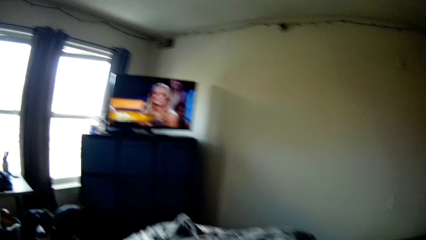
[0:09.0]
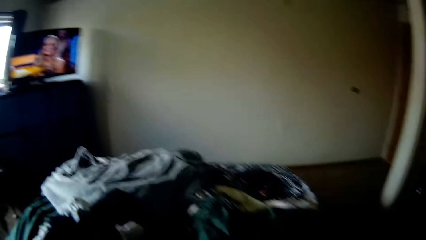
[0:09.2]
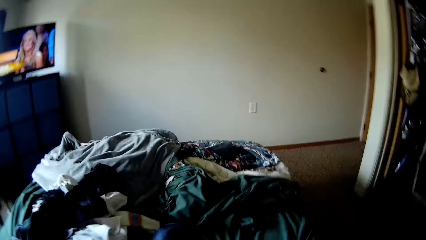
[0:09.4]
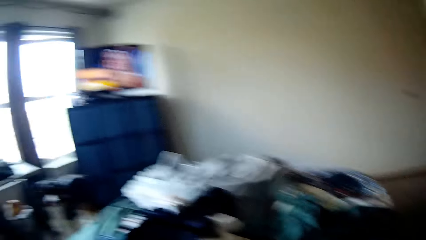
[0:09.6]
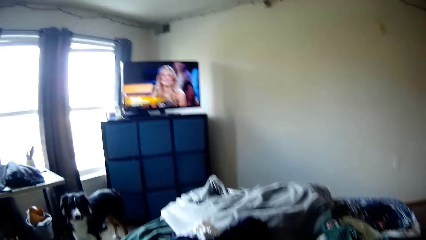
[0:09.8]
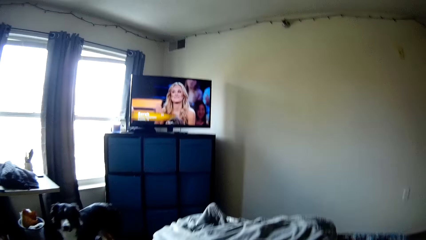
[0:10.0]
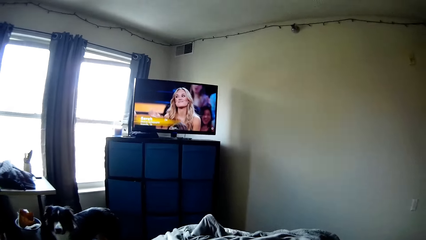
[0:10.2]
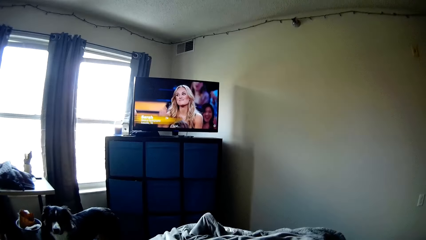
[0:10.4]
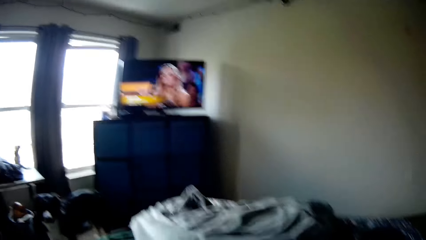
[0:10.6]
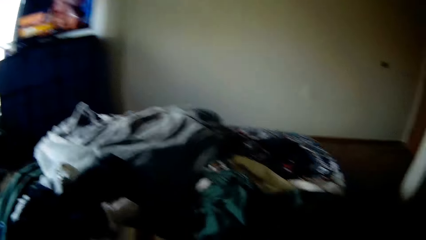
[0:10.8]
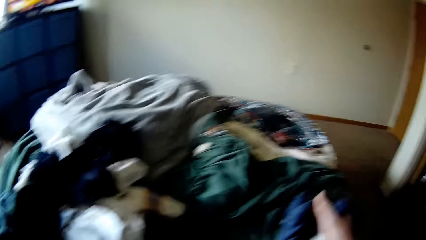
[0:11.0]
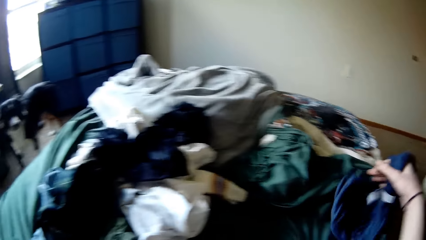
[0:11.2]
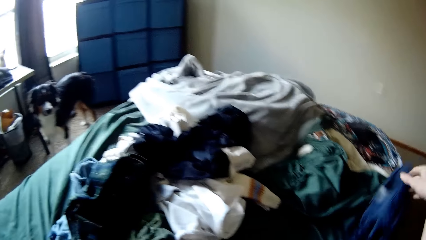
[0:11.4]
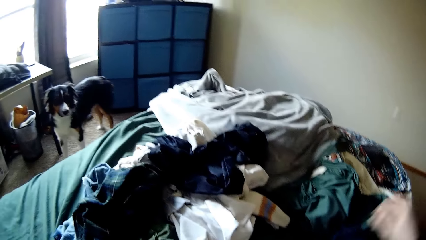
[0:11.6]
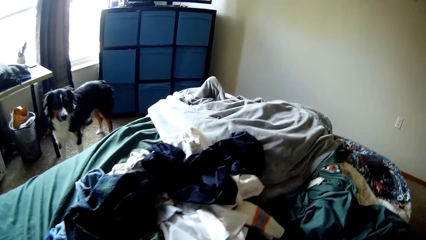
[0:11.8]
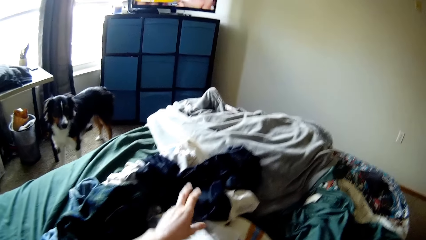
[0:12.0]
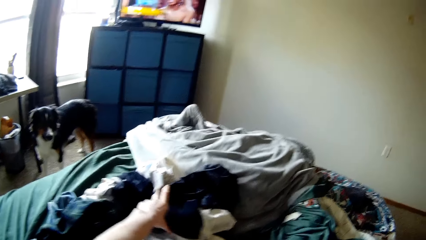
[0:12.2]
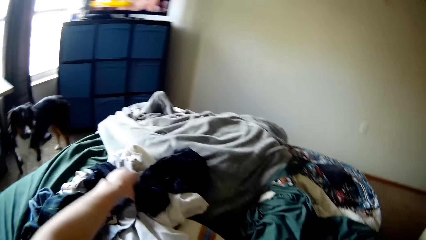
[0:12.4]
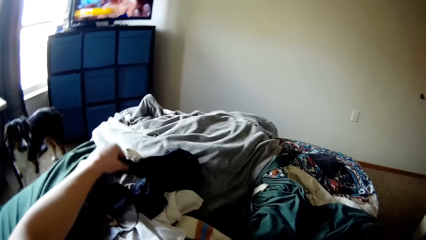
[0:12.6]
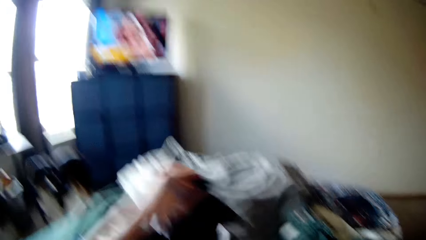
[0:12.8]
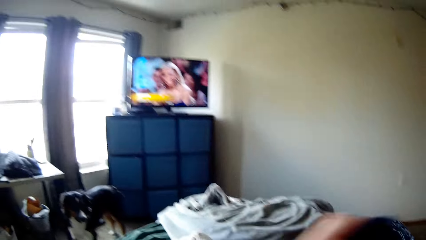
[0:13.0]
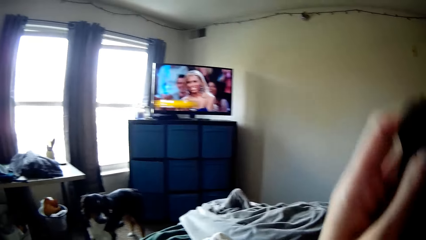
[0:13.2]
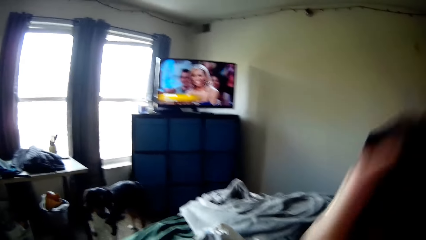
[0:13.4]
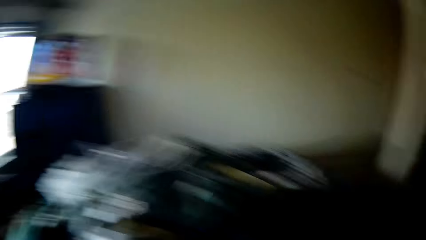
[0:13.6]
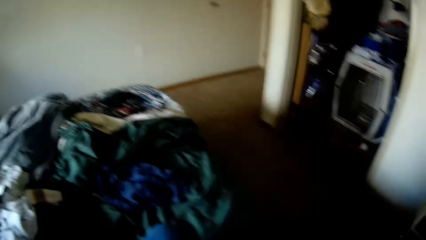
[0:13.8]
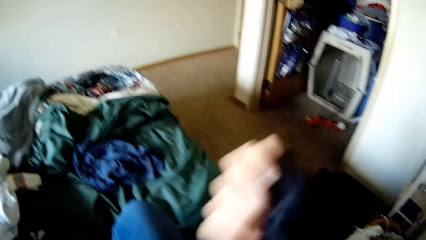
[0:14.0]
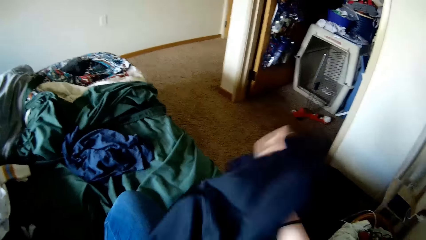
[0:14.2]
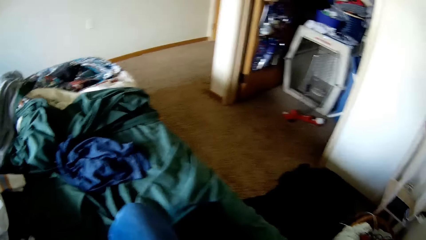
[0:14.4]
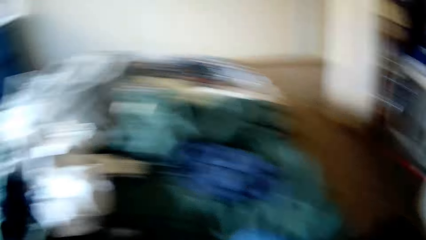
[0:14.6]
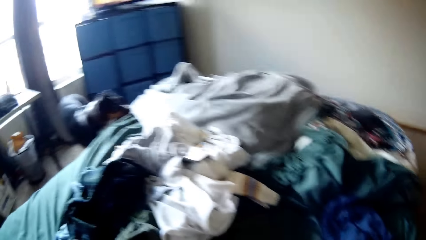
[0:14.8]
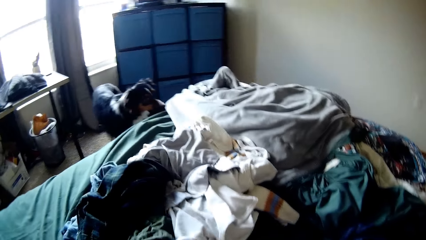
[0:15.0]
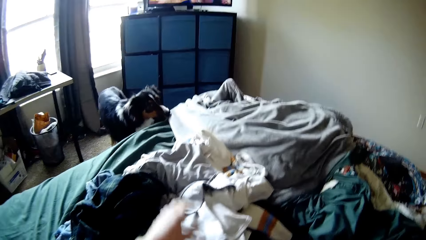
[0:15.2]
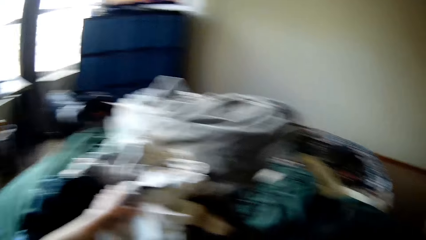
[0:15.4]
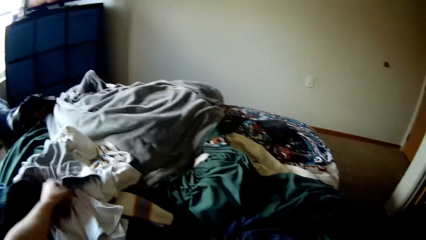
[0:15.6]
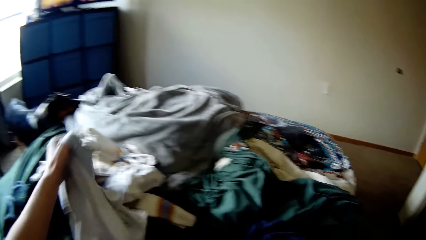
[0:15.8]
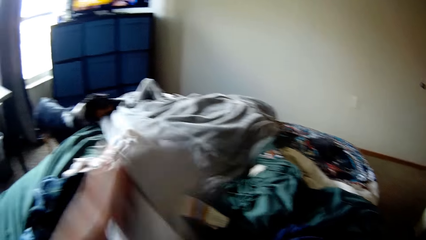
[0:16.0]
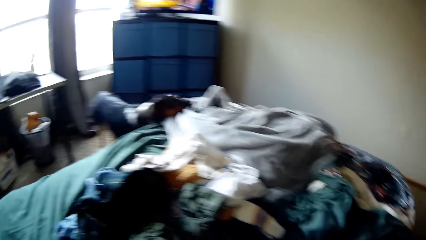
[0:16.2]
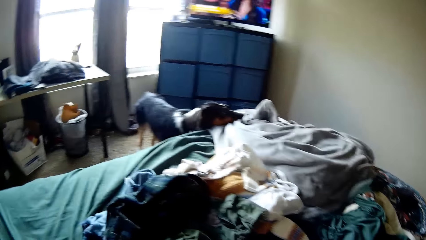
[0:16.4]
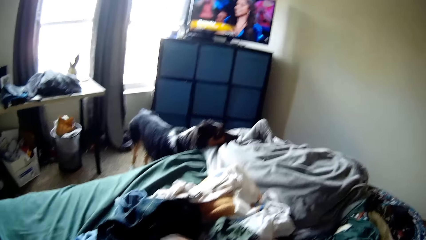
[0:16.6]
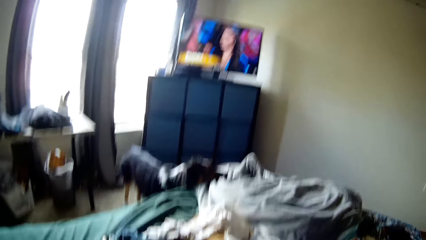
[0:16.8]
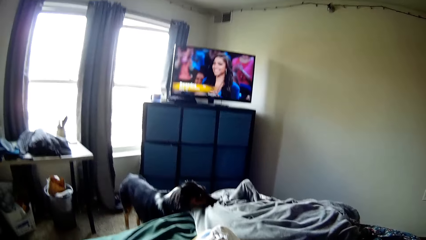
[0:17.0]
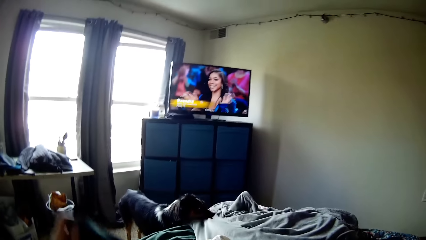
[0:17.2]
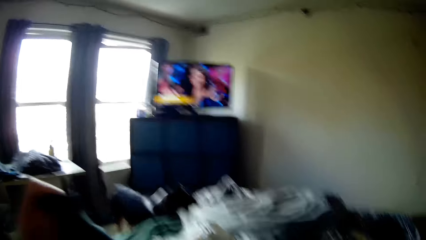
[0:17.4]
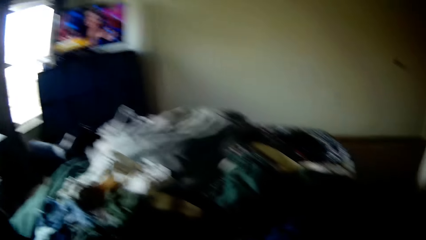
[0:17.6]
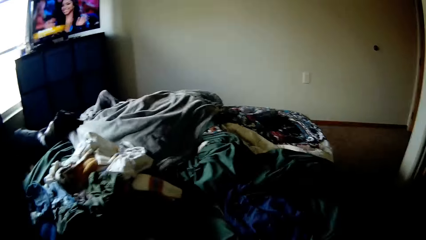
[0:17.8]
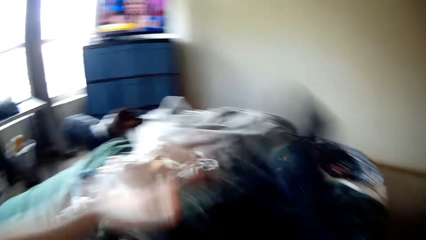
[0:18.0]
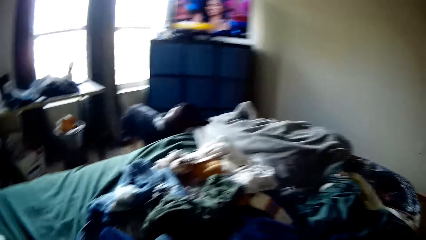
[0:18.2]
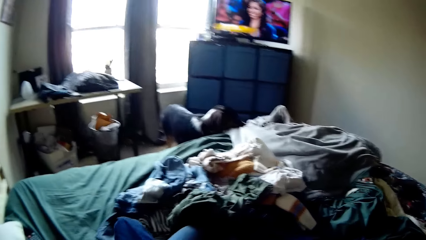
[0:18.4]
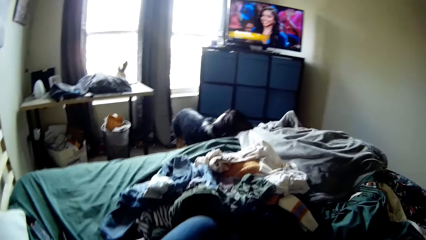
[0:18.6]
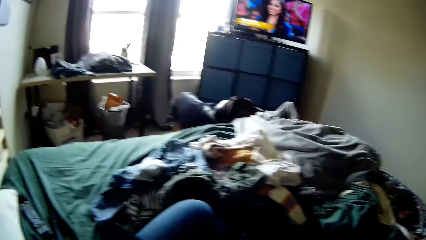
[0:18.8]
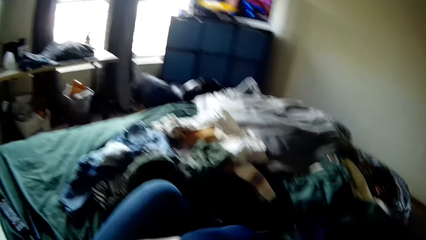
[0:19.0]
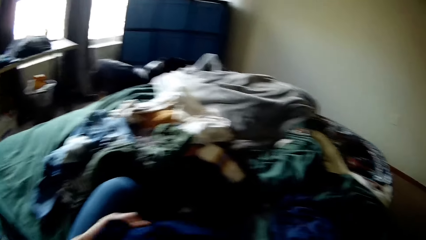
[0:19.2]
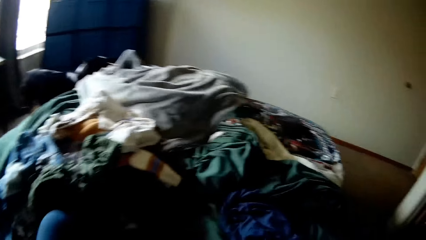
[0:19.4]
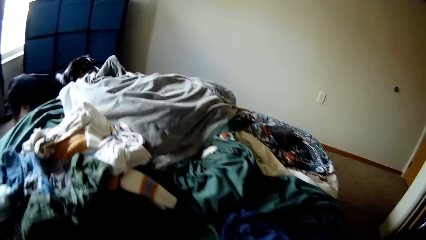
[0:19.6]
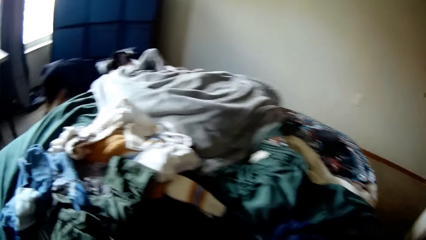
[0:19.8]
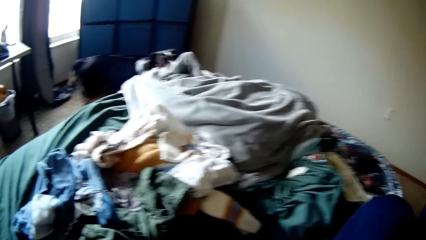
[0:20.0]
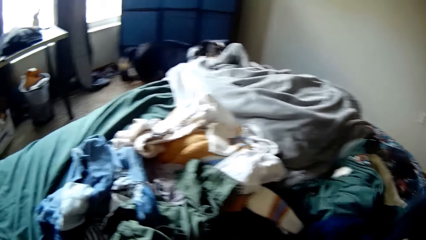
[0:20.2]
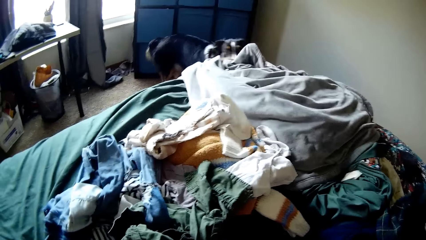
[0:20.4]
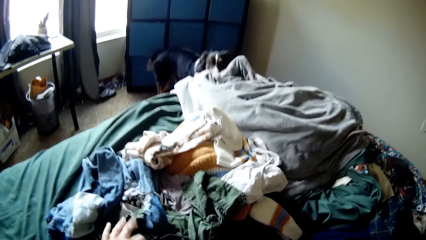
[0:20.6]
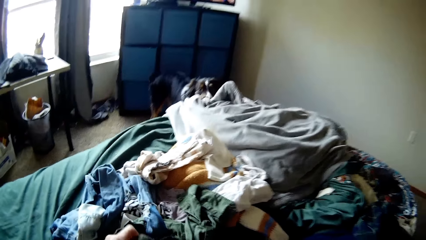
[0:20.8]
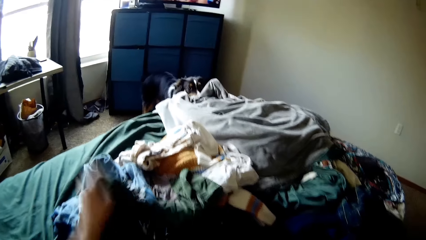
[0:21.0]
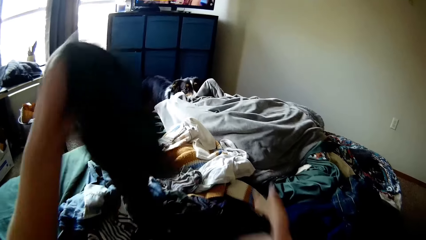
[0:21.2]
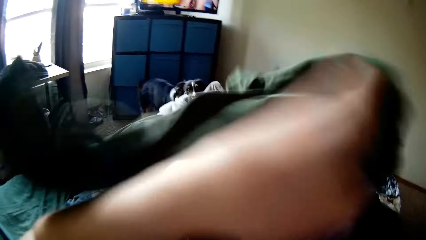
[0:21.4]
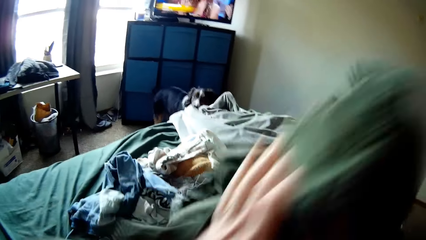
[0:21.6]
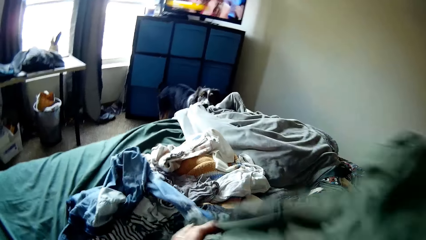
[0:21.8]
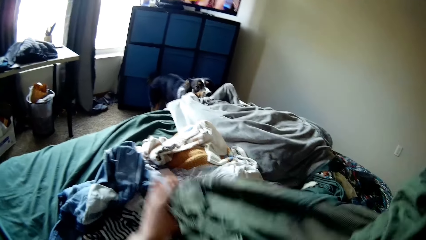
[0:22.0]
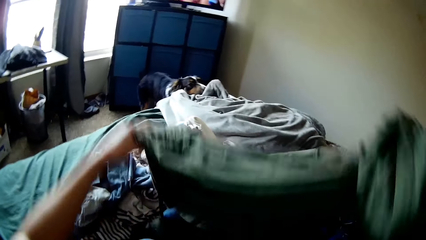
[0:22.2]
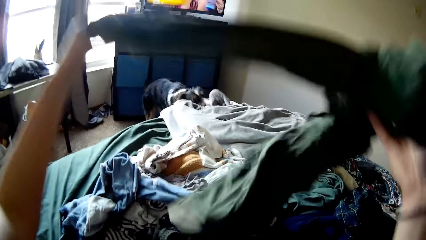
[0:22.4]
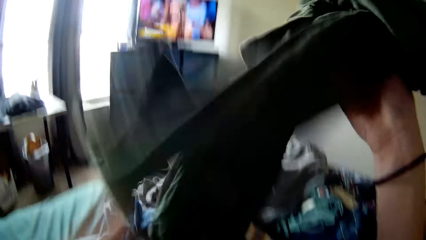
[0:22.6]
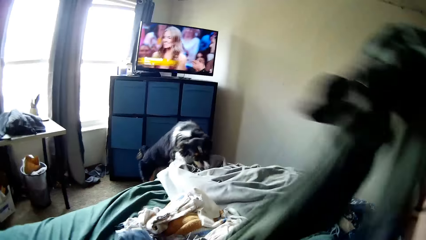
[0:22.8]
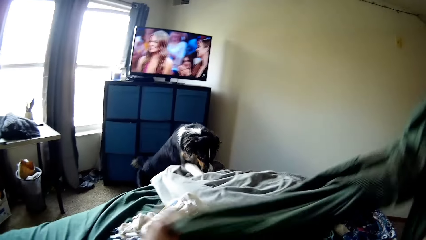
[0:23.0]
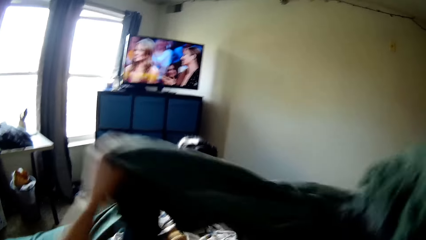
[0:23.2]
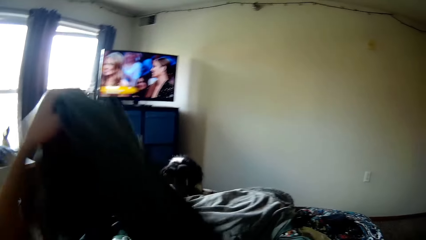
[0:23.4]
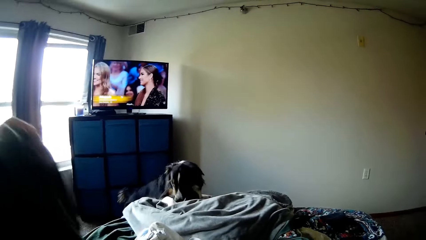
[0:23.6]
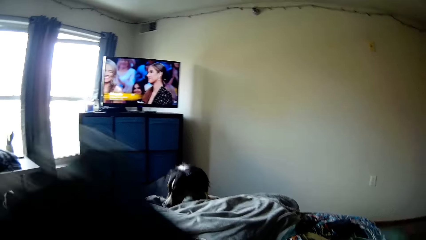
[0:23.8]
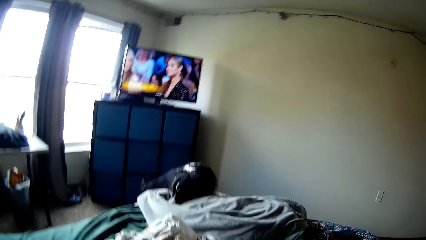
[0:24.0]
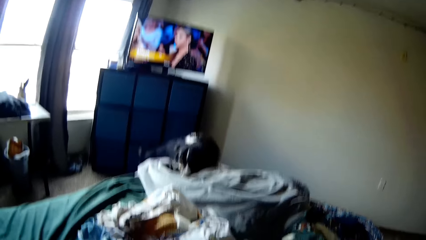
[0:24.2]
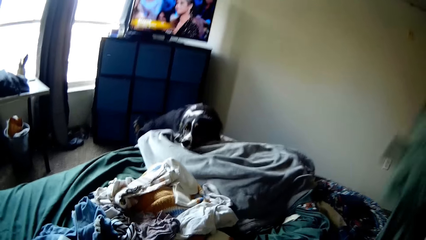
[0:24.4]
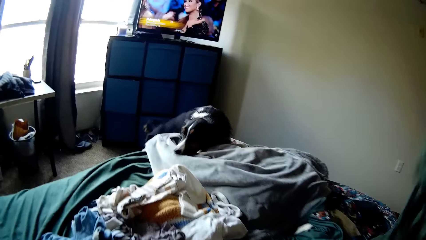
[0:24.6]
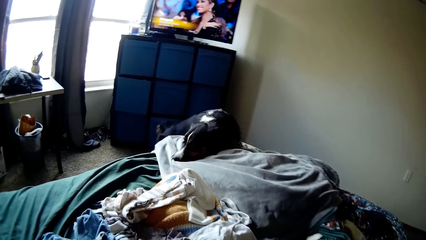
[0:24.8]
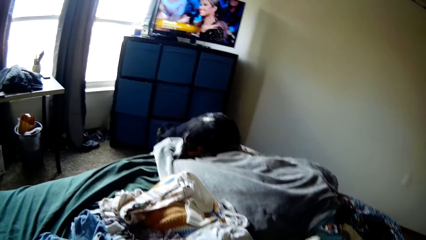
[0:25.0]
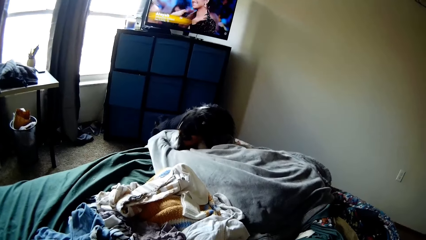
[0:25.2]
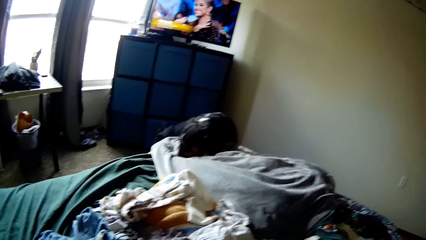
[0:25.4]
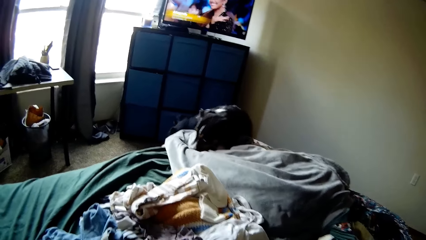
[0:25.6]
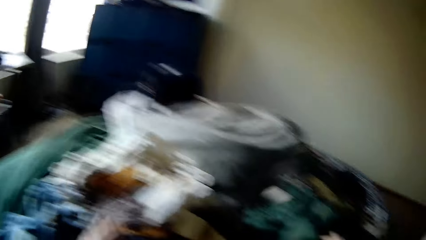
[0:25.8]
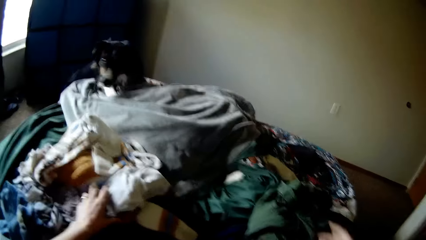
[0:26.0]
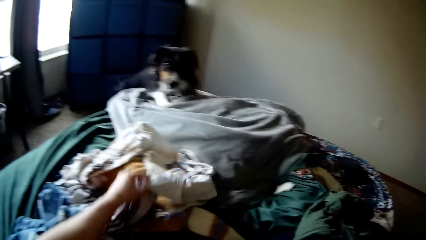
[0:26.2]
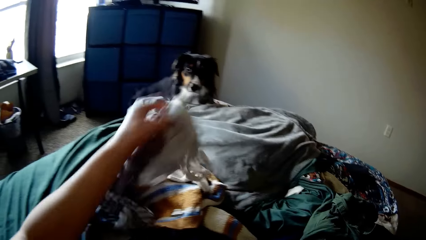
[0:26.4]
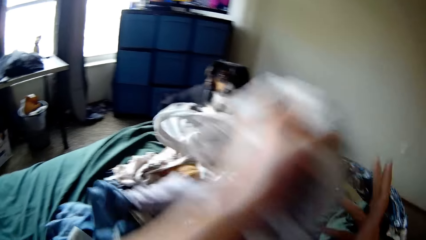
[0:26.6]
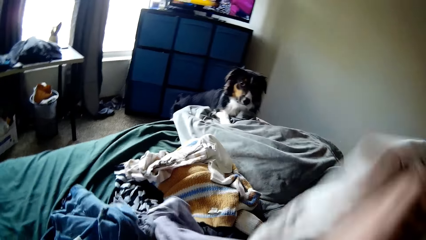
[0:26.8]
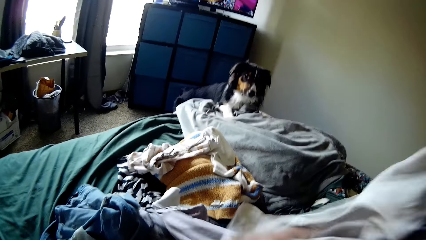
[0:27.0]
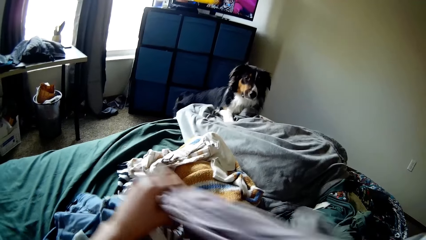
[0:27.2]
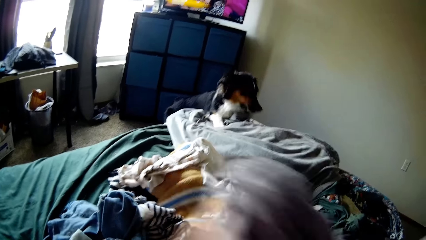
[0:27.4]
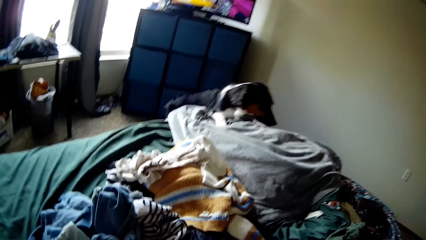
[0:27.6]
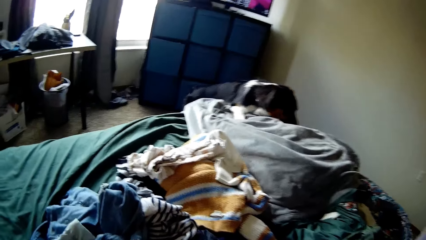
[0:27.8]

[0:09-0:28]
The camera wearer stands on the floor. They put the cloth on the bed. They pick up the cloth on the bed. They sit on the bed. They pick up the cloth on the bed. They sit on the bed. They pick up the cloth on the bed. They sit on the bed. They pick up the cloth on the bed.
